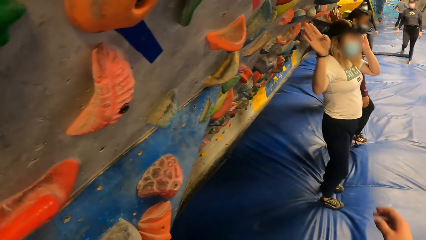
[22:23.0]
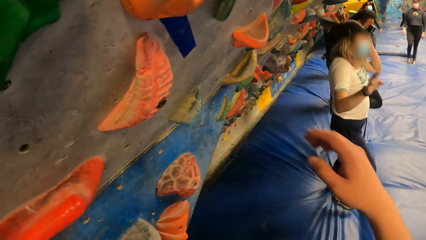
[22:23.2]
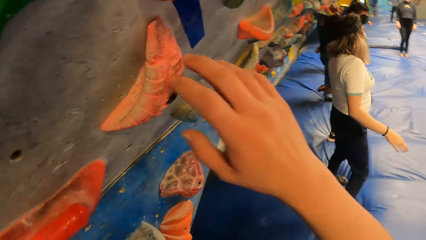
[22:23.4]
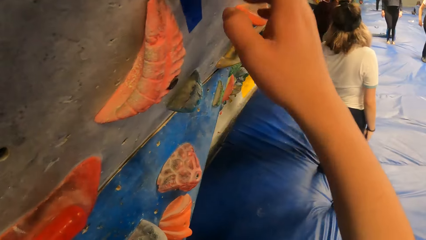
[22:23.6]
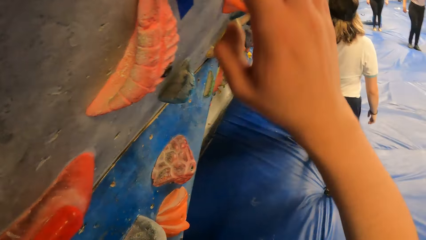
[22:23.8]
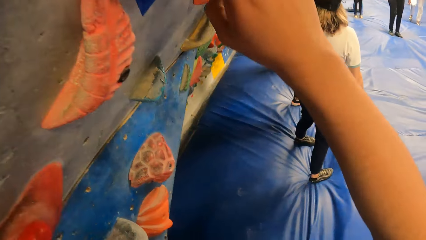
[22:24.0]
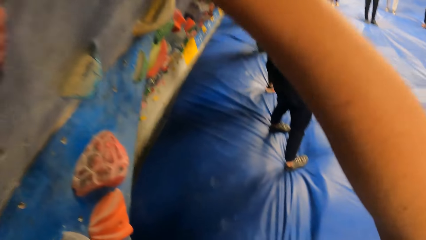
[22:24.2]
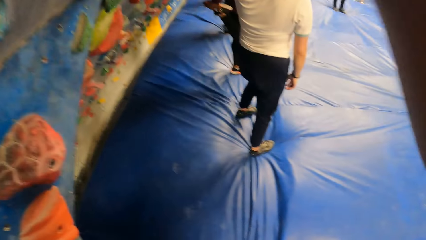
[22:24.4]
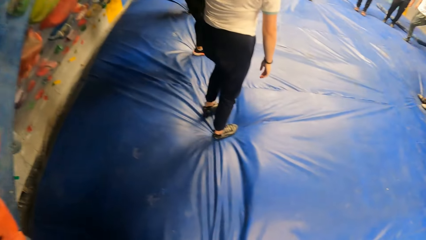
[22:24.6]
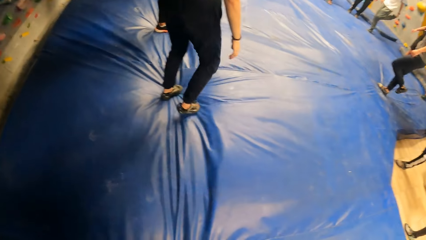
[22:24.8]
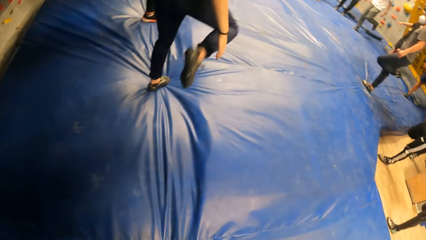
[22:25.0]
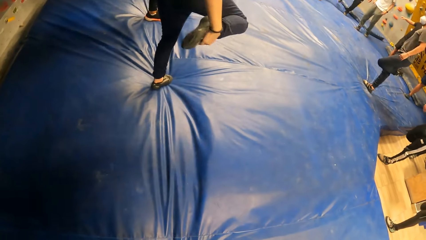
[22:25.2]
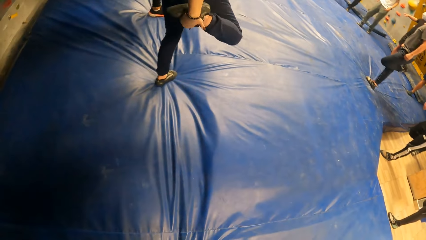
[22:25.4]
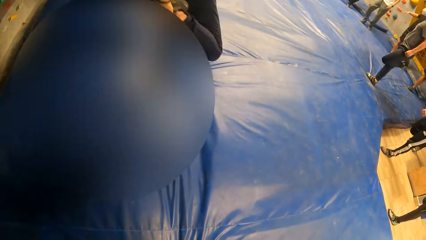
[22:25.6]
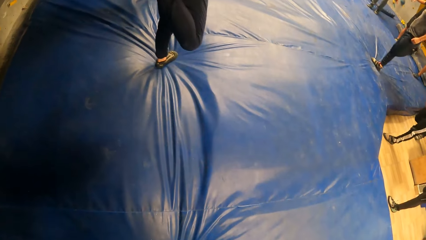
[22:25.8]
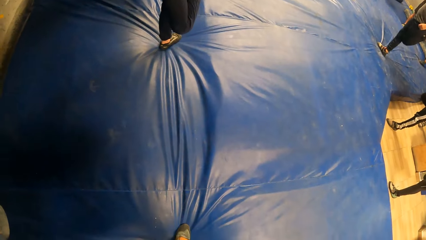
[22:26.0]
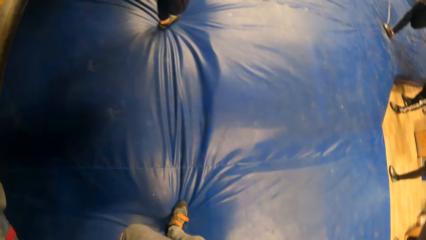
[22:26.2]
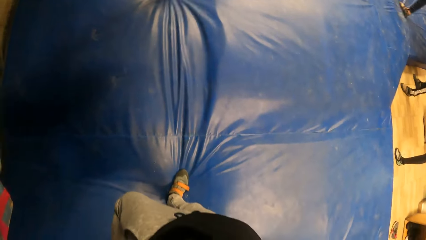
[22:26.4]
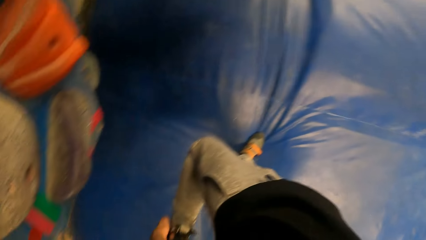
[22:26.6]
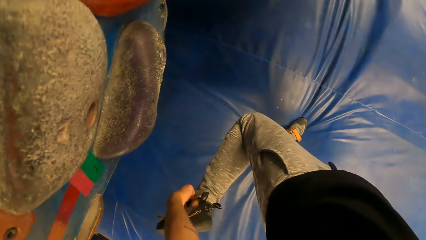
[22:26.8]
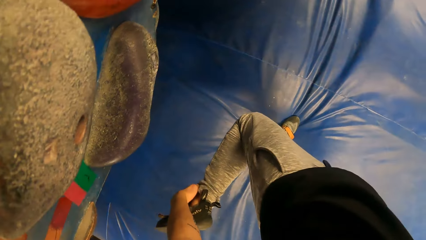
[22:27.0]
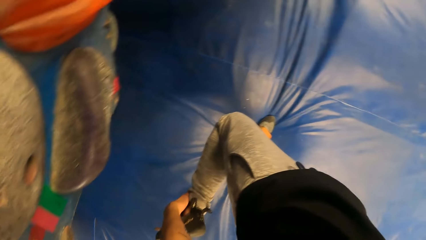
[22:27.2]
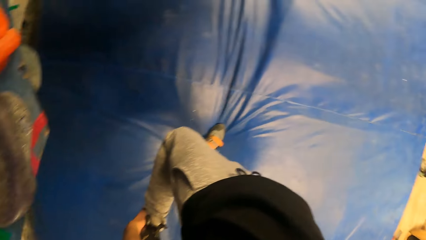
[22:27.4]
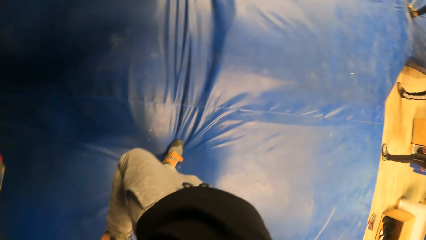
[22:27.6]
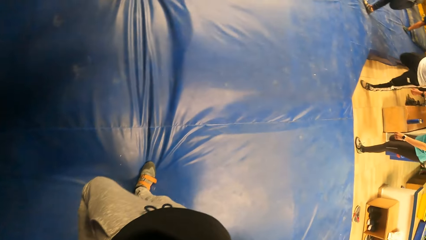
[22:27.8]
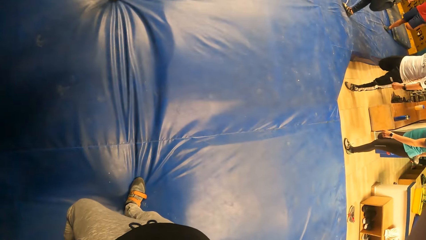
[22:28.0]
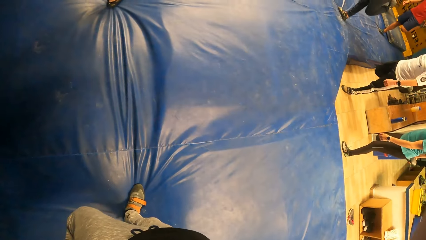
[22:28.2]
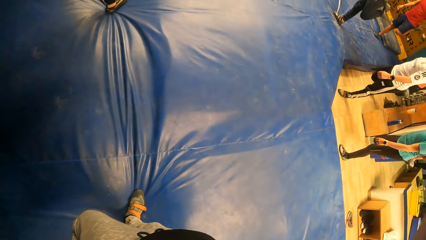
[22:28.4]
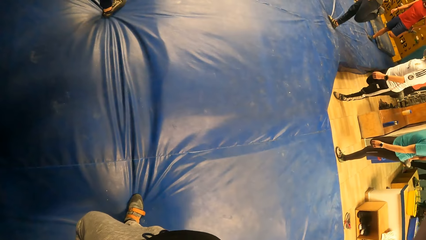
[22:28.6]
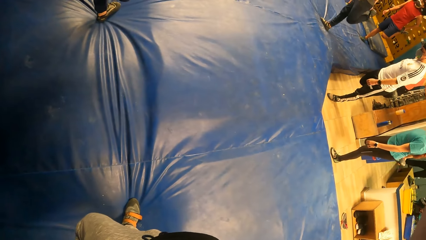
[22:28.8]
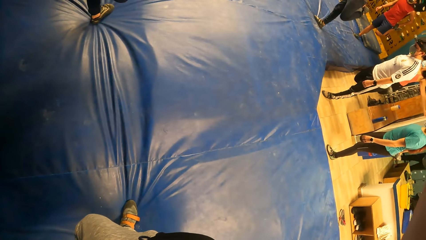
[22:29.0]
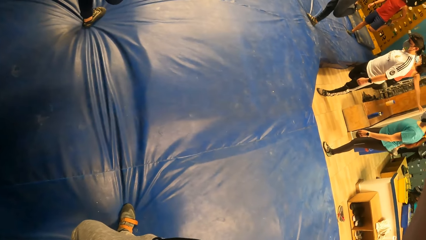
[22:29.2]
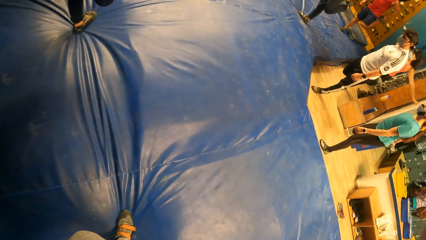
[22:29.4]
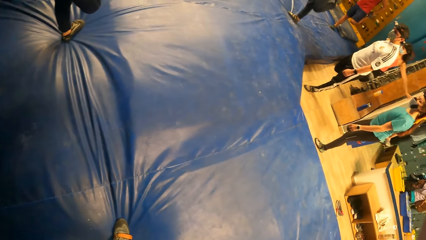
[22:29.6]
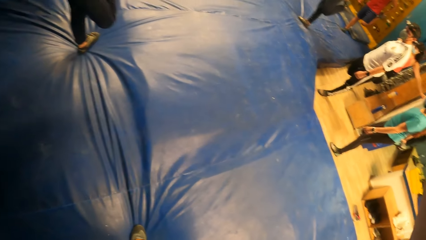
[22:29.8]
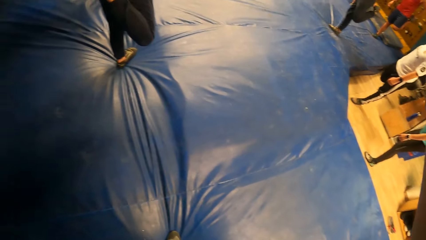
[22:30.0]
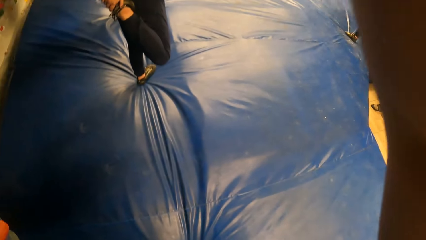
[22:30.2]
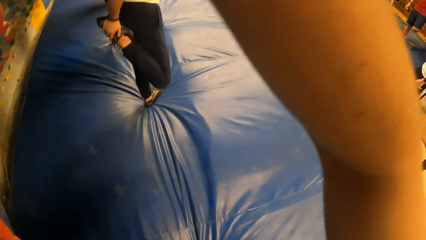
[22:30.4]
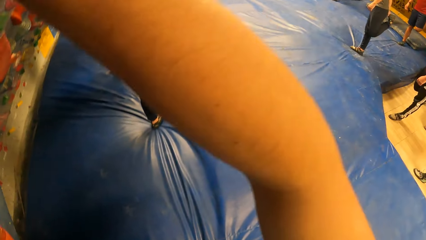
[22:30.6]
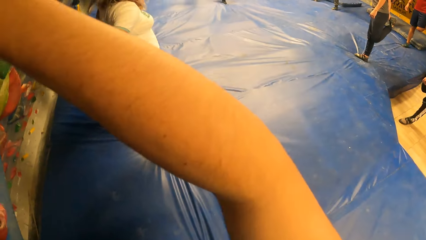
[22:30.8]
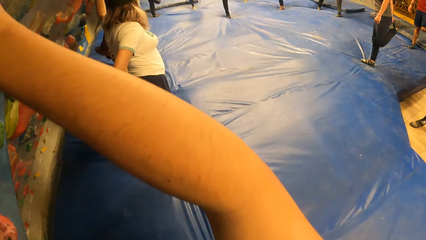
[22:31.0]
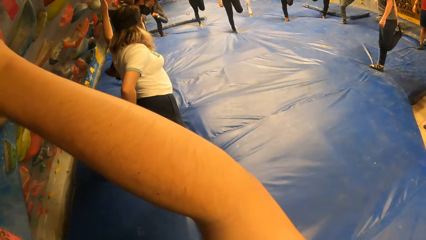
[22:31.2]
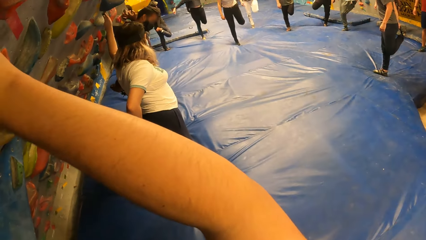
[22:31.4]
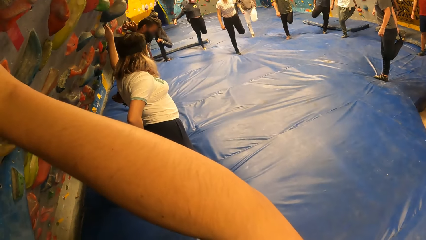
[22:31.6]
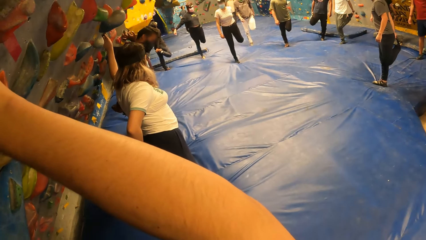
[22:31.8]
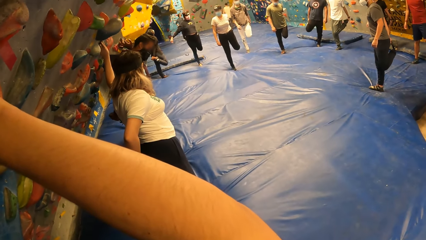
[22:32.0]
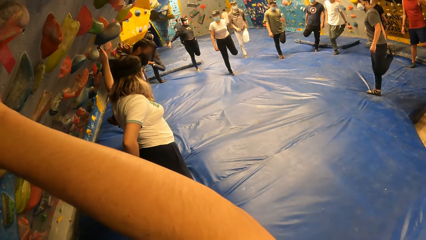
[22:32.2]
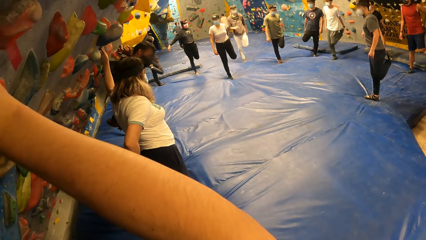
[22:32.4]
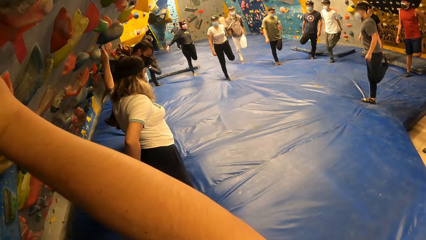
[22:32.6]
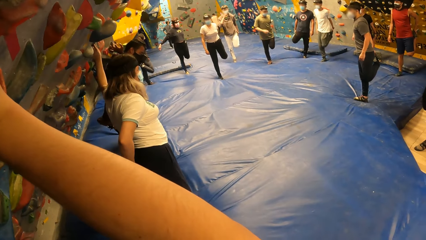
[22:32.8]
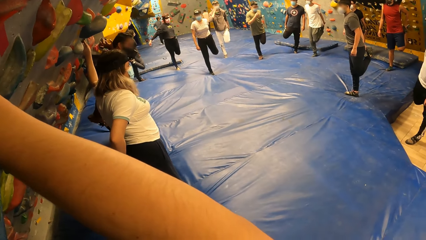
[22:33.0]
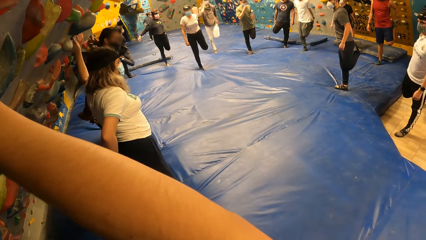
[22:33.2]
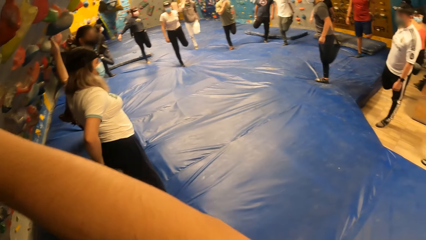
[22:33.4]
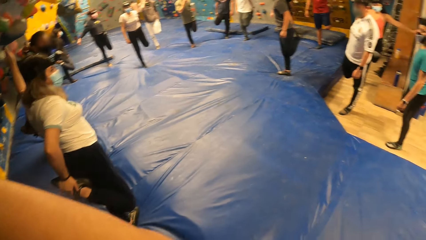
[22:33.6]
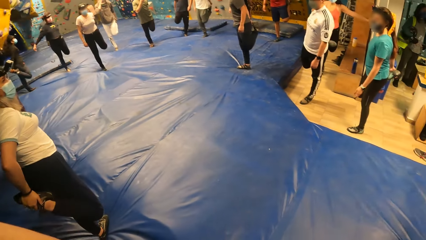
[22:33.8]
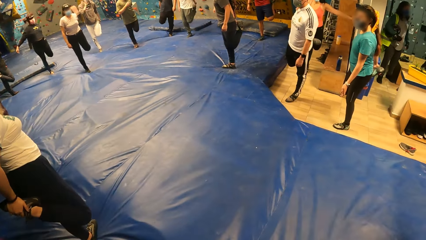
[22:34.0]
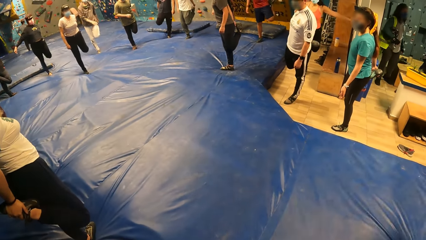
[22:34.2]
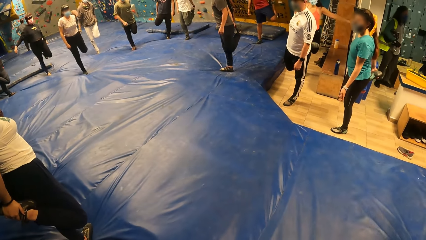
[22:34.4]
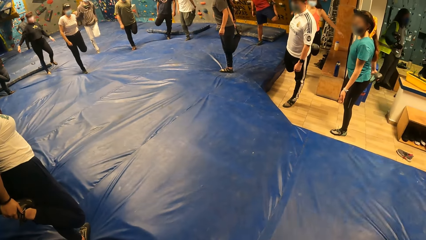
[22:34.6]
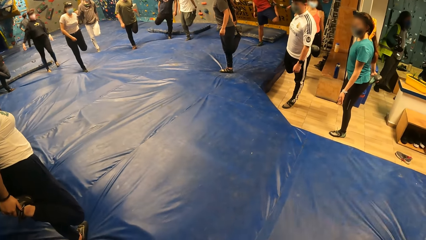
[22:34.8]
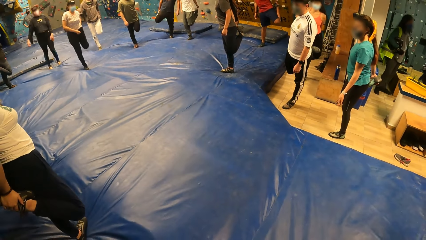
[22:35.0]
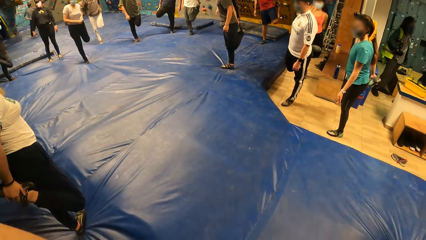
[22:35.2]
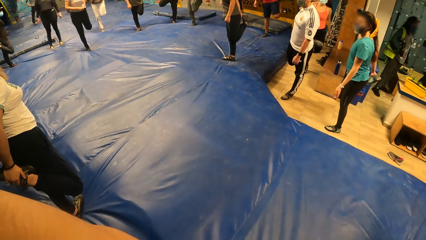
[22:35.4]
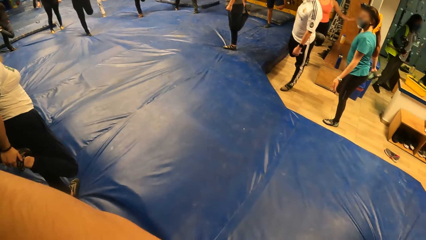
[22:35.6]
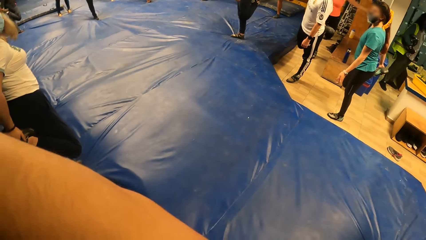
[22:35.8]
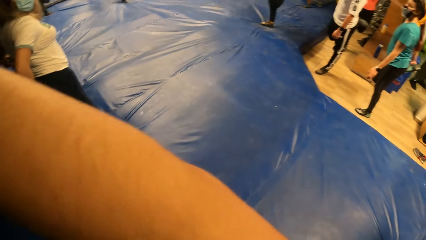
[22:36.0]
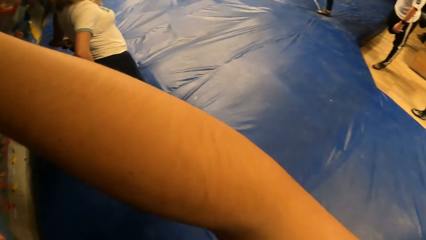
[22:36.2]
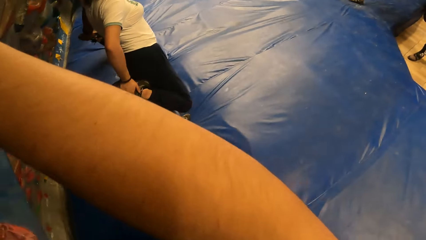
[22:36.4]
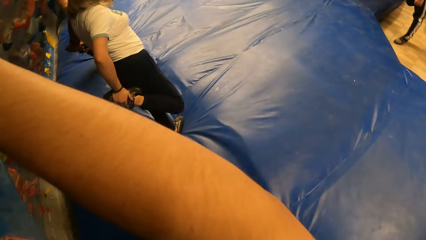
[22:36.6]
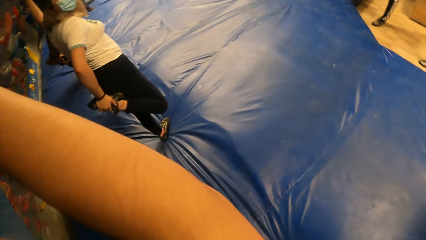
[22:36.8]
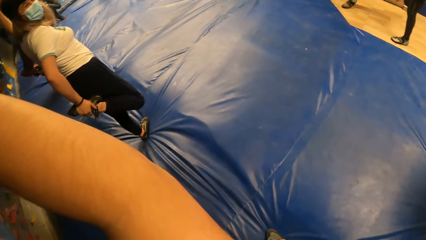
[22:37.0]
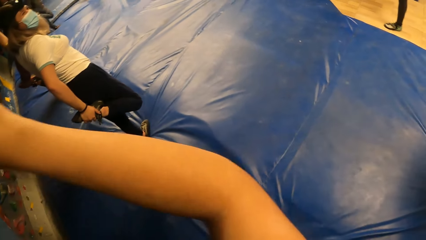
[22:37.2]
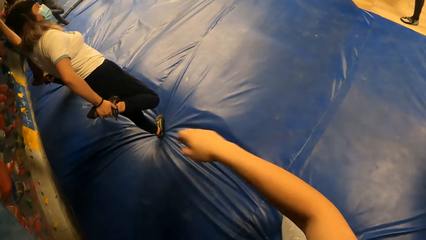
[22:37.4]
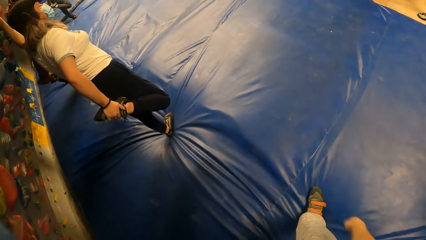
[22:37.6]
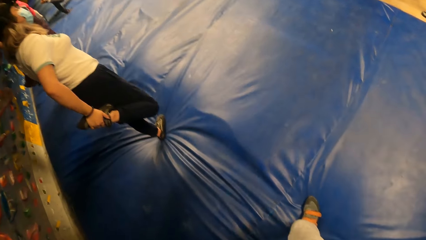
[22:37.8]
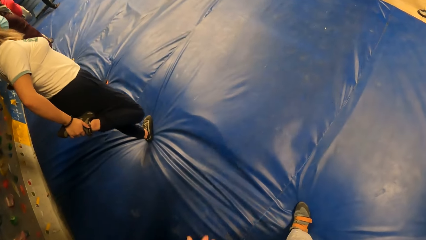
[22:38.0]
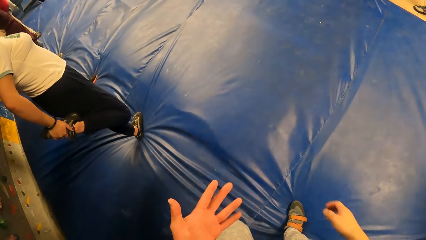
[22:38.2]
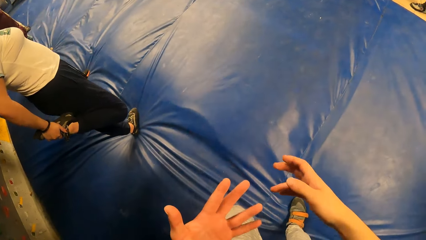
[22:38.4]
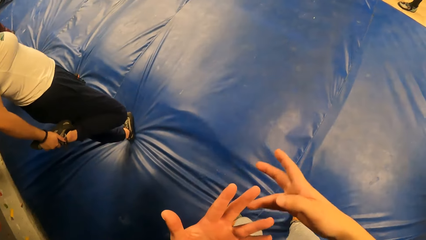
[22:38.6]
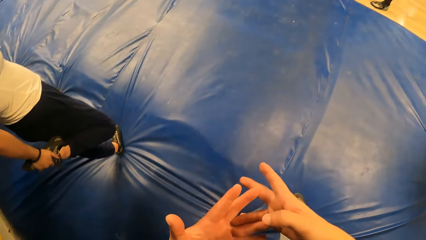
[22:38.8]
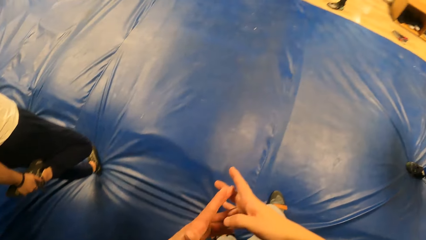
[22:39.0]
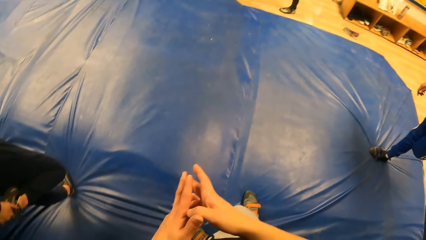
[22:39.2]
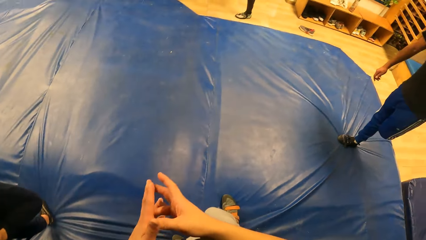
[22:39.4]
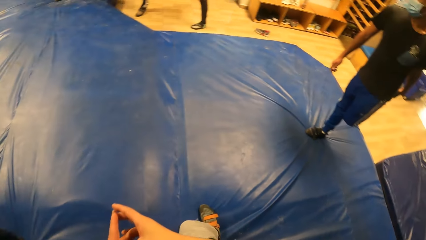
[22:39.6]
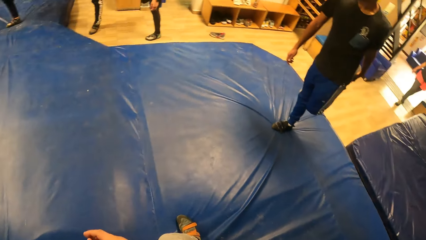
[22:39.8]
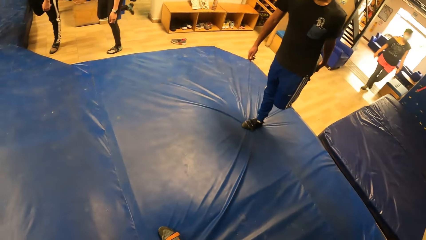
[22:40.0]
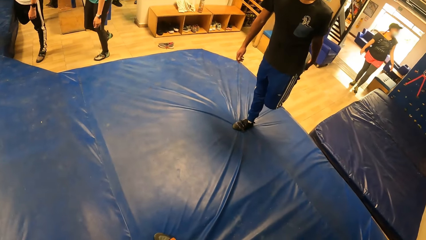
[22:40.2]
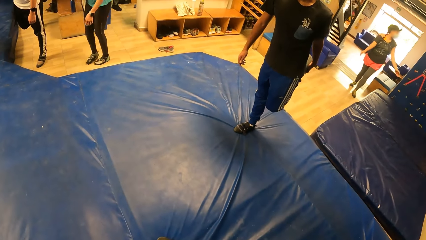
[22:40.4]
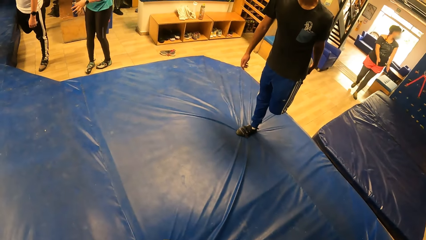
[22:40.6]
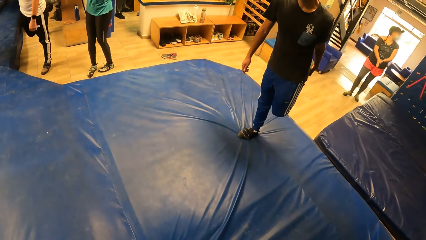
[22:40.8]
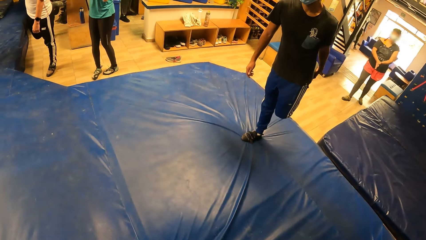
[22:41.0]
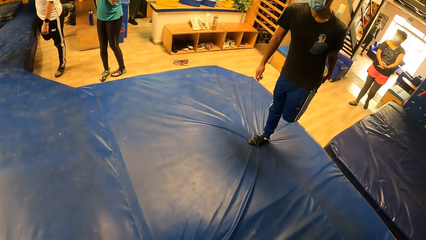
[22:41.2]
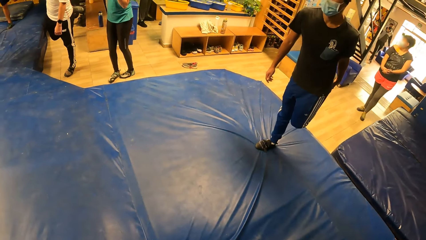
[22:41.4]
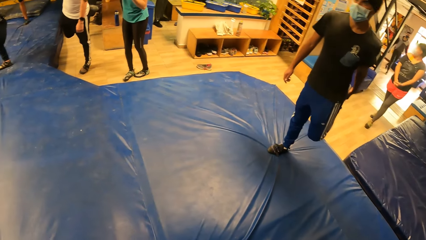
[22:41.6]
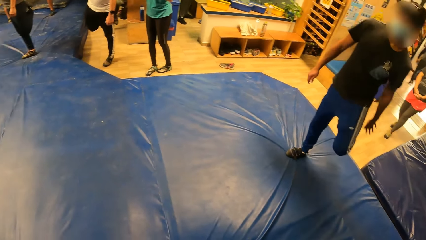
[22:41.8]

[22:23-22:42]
The camera wearer lifts the right hand up. A person stretches the right leg. The camera wearer holds his leg. He moves his hand. He moves the hand down. He touches his fingers. He looks around.
